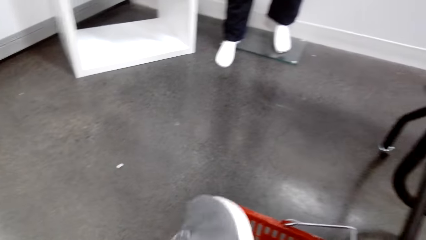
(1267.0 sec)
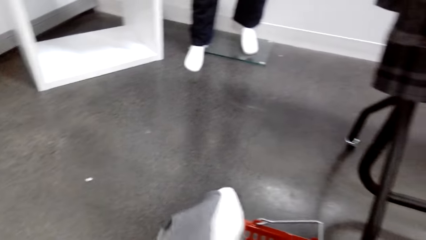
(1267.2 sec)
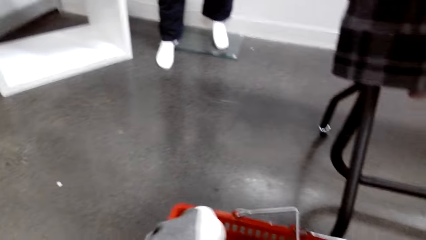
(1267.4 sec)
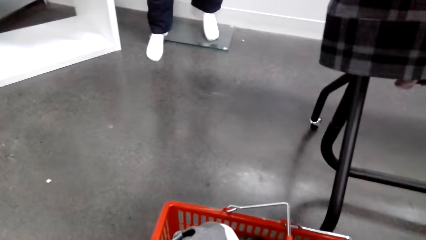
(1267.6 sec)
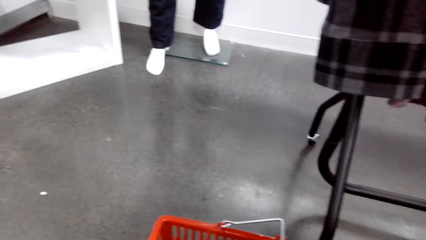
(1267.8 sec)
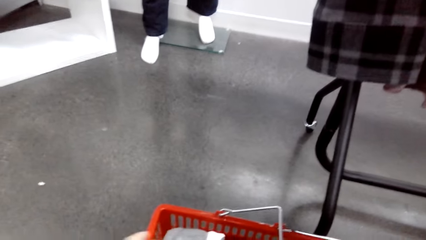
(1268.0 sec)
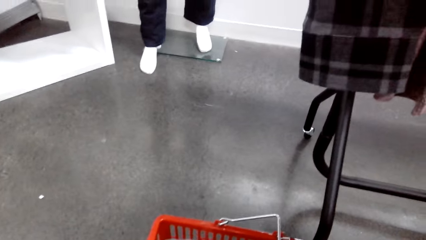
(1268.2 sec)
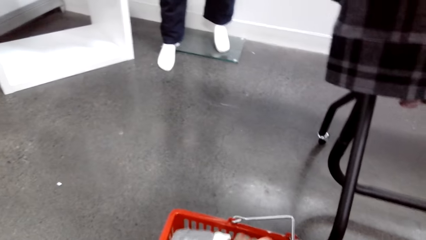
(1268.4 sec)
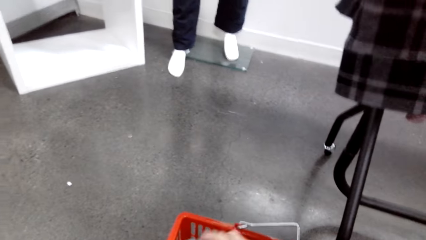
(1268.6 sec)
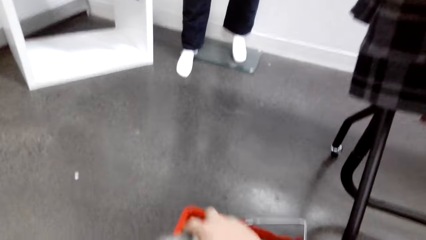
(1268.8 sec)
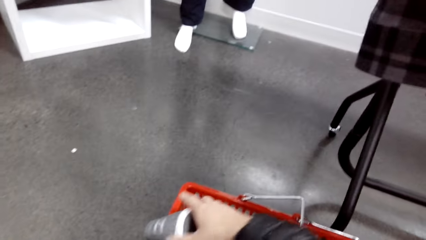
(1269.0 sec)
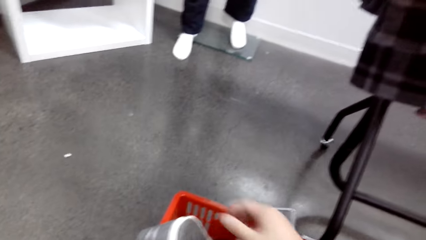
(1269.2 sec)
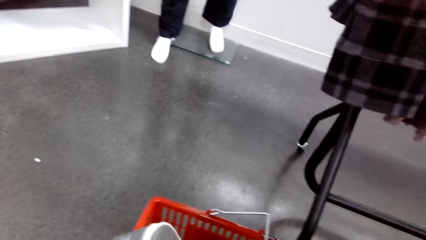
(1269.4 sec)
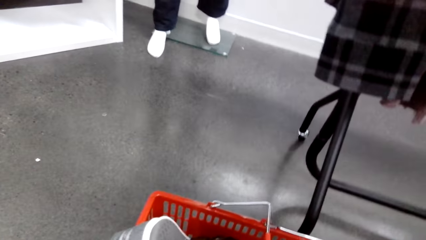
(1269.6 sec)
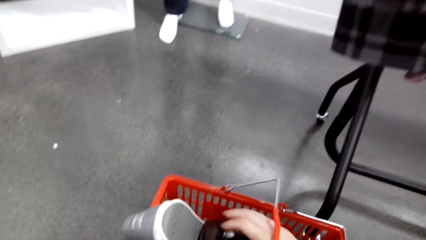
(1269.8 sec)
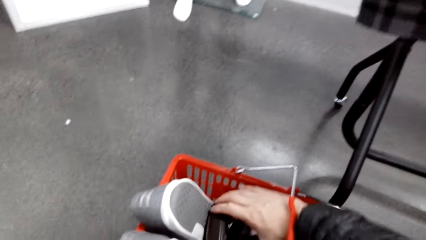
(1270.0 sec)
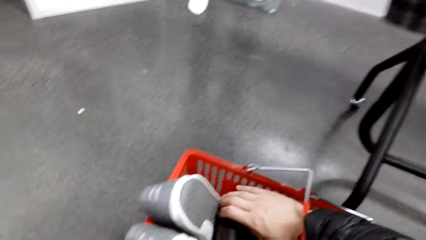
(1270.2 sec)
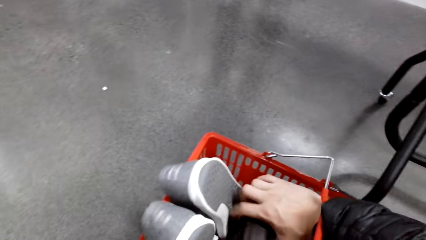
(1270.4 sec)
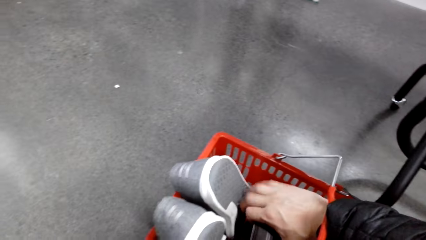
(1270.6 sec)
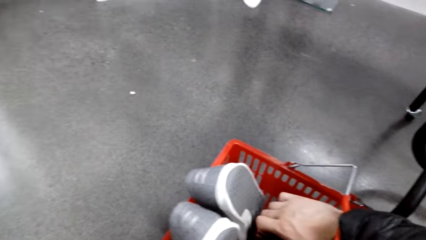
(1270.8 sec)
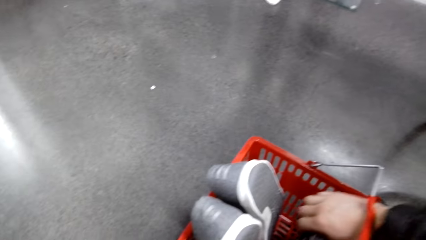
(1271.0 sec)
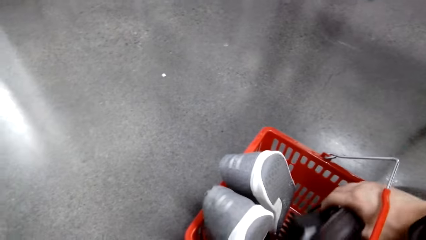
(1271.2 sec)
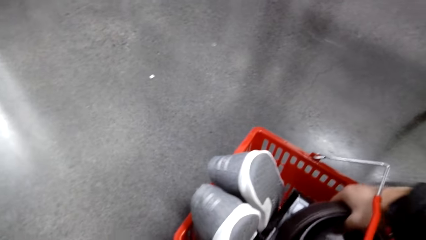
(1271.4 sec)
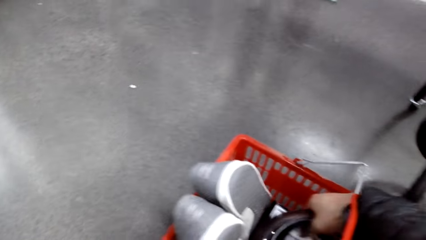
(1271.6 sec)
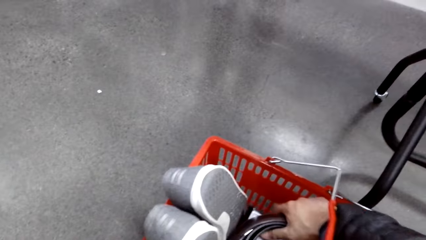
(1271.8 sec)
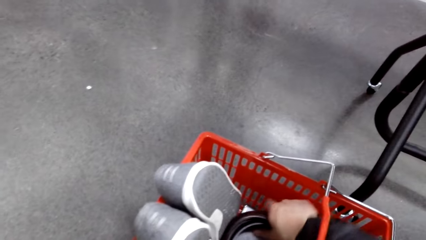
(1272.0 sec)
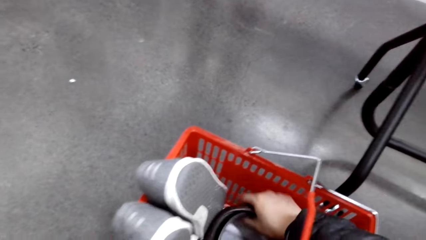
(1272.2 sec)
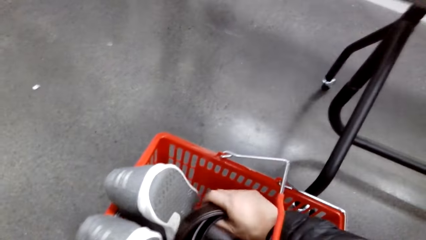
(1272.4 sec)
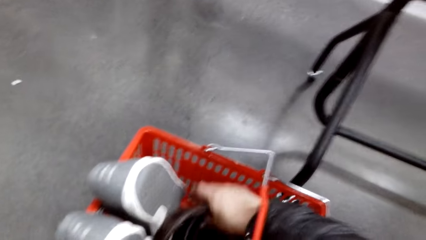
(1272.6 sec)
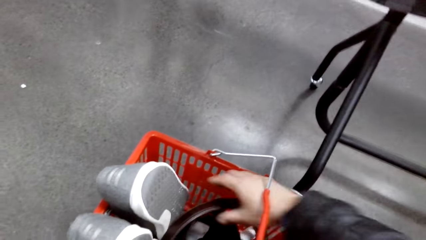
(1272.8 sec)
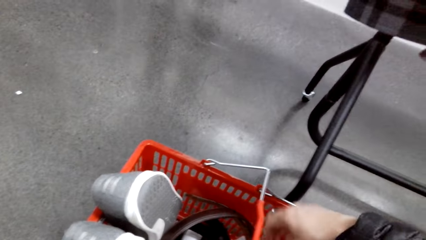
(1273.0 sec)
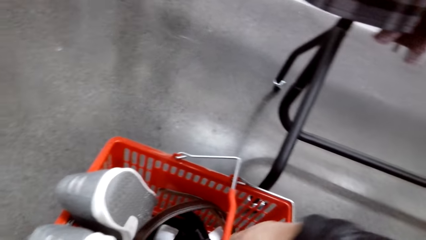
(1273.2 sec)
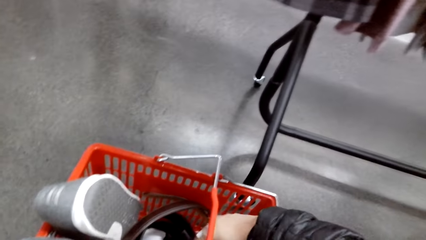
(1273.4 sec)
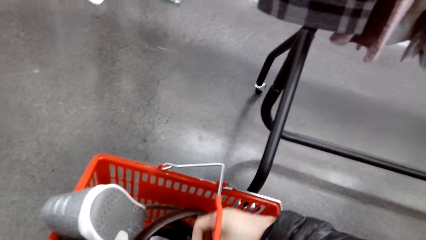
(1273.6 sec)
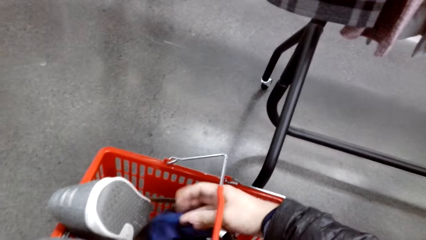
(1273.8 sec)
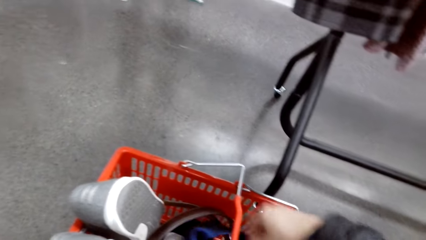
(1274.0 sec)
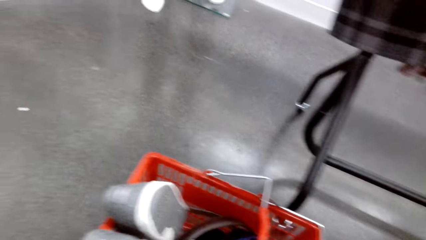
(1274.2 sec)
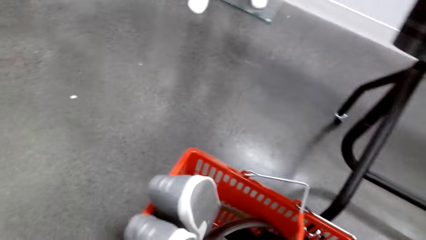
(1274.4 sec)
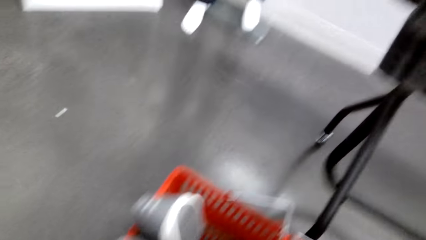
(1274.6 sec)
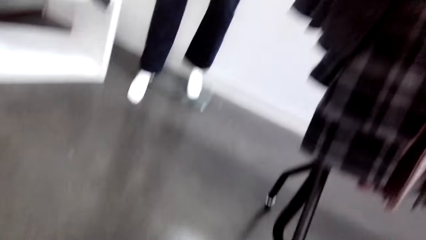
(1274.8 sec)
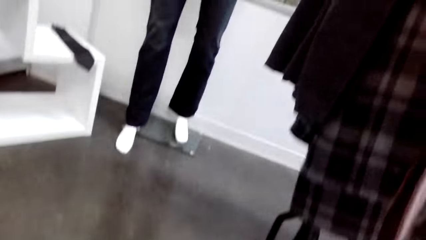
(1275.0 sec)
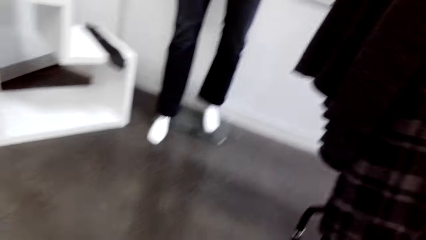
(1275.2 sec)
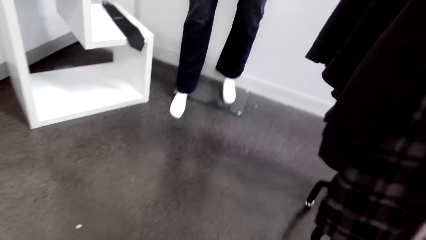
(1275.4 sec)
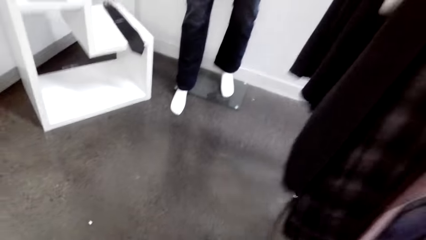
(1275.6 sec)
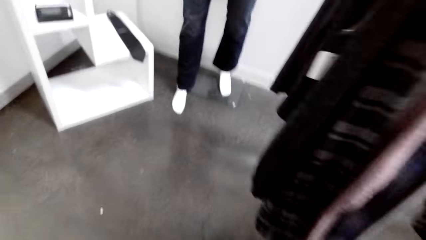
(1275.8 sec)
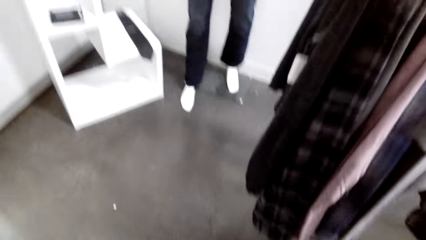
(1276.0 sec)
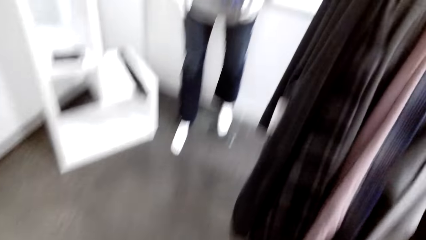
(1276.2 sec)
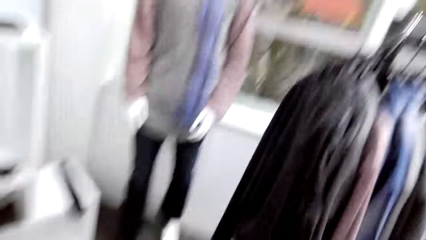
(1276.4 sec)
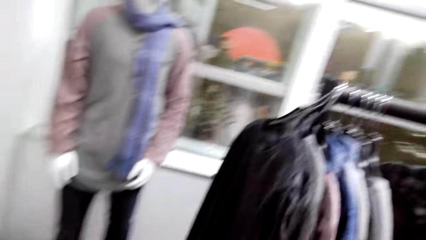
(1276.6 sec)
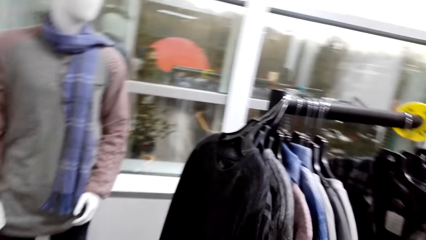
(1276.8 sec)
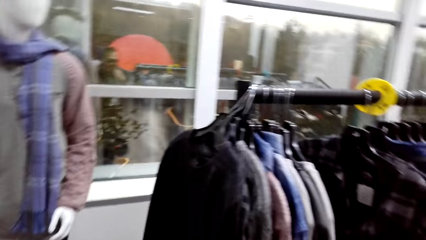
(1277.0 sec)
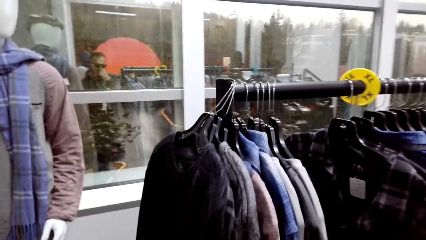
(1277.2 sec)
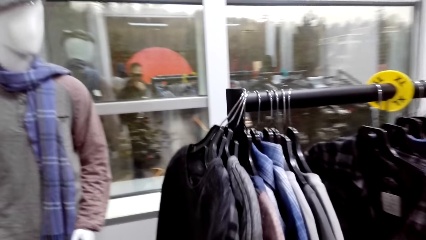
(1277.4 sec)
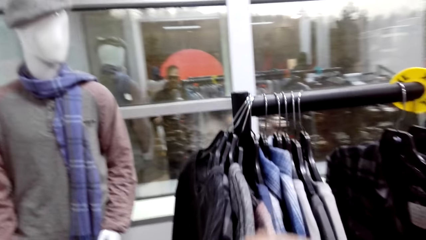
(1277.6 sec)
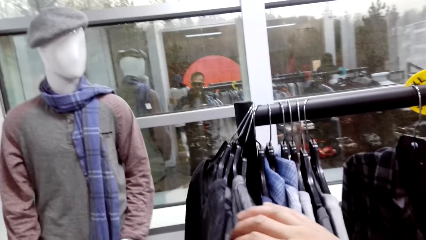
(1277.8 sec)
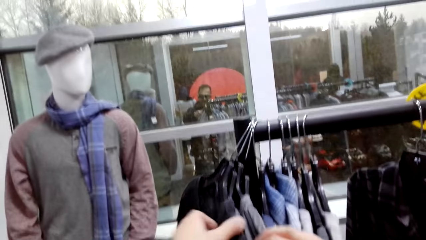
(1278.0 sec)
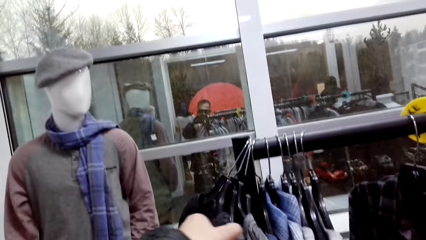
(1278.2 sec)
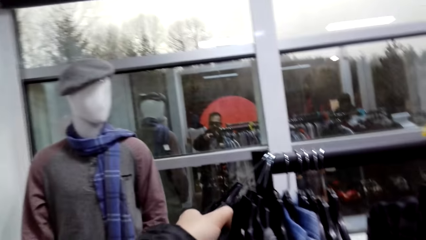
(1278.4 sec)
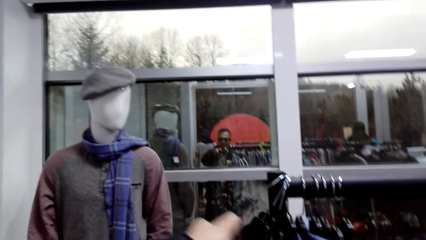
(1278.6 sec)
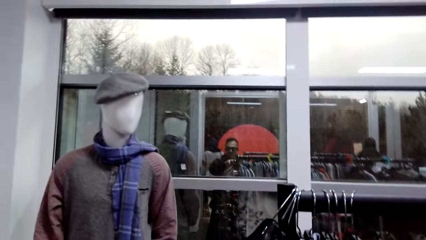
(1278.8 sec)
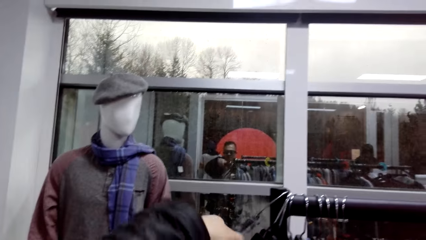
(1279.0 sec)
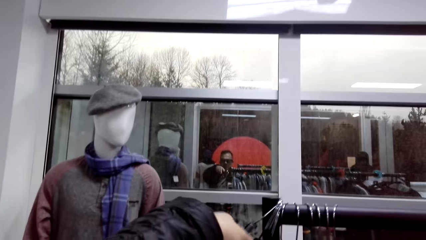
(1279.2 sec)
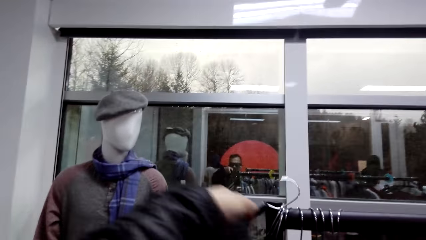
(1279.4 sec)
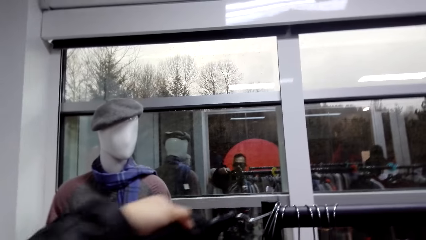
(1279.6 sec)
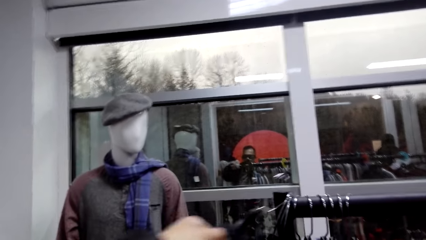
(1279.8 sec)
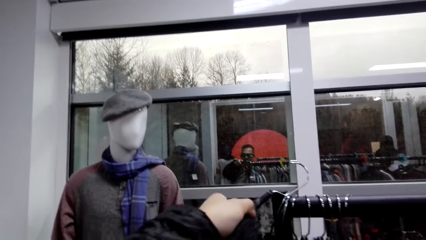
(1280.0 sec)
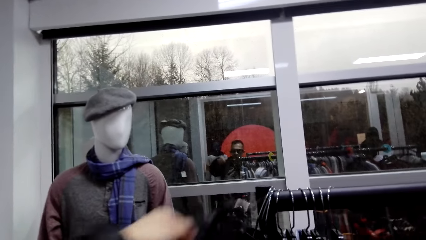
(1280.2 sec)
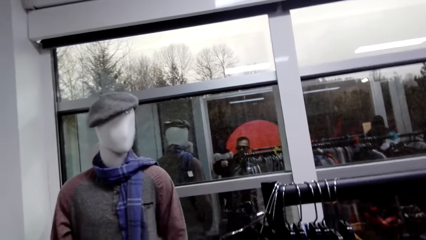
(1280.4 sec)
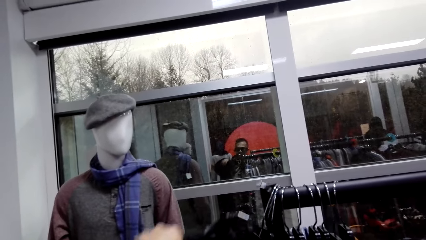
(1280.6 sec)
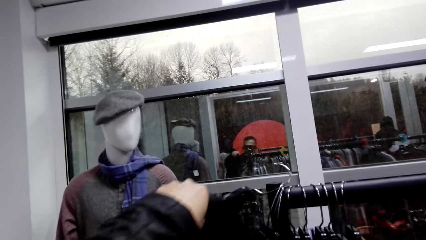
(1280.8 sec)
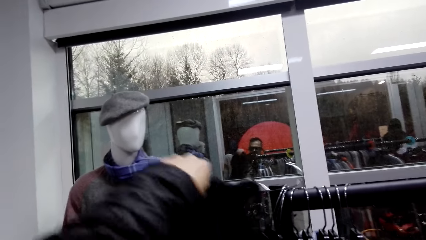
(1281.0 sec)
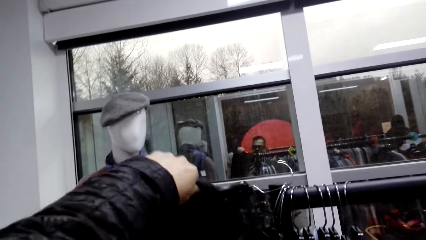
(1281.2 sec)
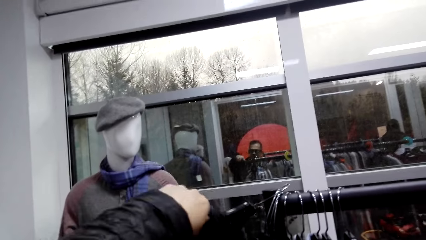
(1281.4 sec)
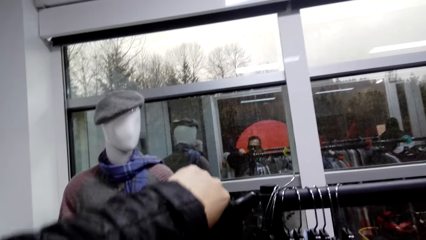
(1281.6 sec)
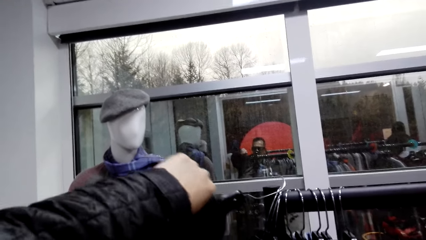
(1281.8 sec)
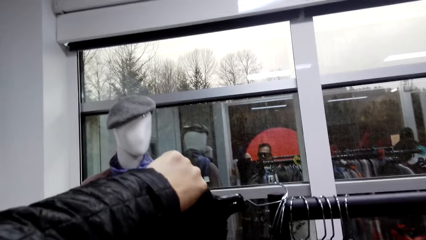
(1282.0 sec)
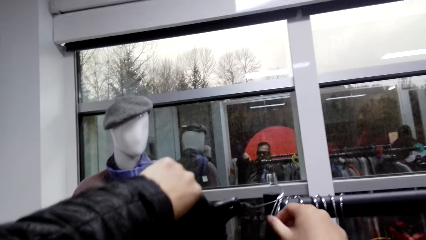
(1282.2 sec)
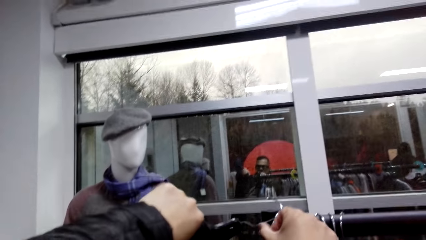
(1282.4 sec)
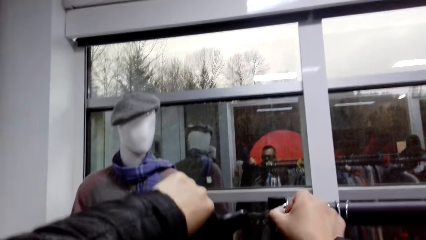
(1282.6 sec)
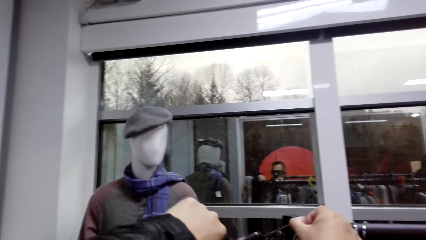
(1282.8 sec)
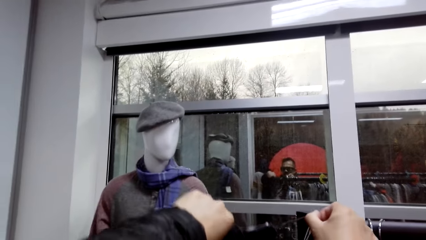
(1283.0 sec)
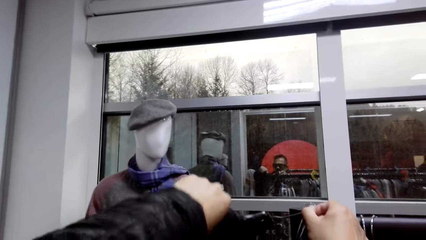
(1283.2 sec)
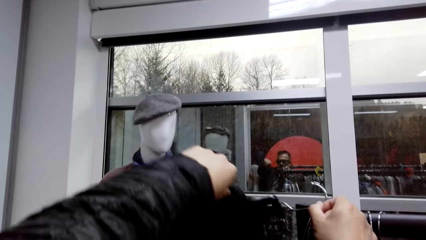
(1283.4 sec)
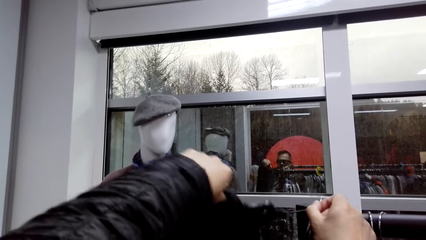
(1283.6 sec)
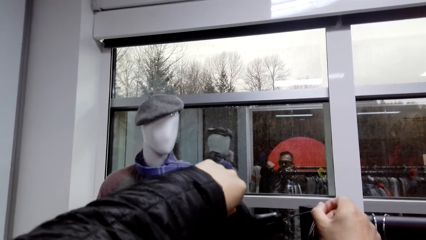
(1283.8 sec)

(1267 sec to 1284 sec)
The camera wearer puts shoes in the shopping basket. They hold the shoes. They put a belt in the shopping basket. They look around. They remove a sweater or t-shirt on the clothing rail.
